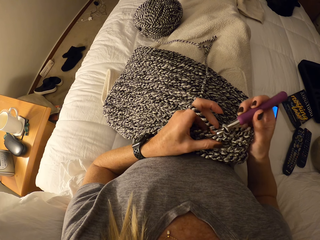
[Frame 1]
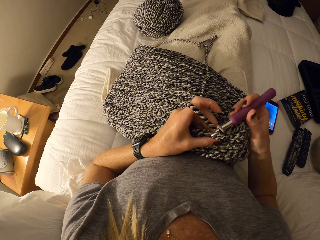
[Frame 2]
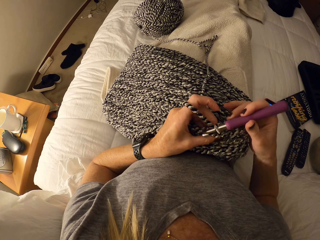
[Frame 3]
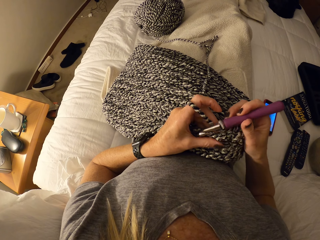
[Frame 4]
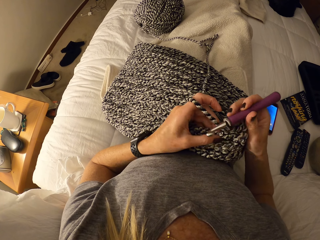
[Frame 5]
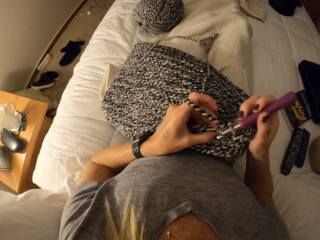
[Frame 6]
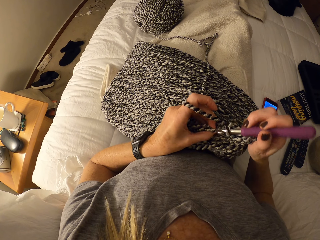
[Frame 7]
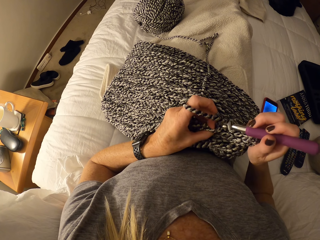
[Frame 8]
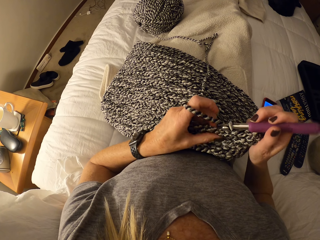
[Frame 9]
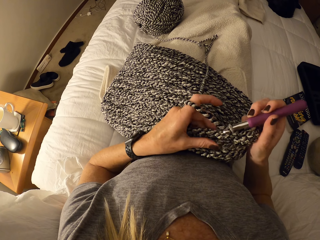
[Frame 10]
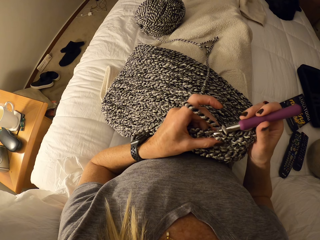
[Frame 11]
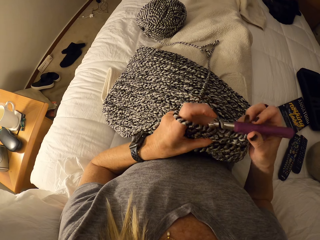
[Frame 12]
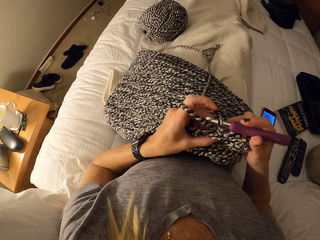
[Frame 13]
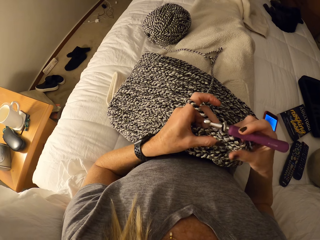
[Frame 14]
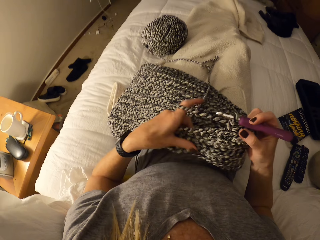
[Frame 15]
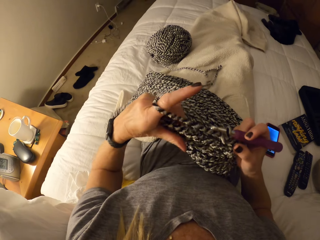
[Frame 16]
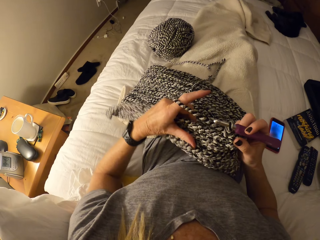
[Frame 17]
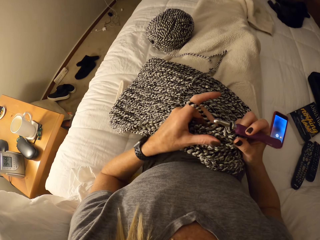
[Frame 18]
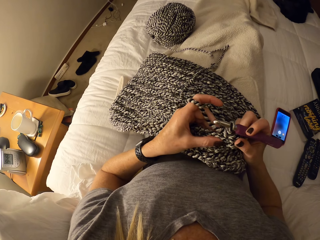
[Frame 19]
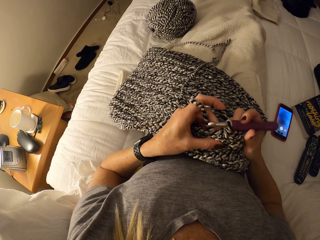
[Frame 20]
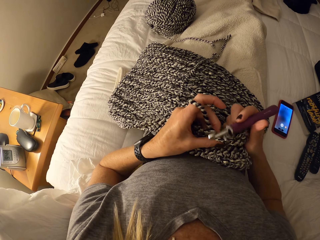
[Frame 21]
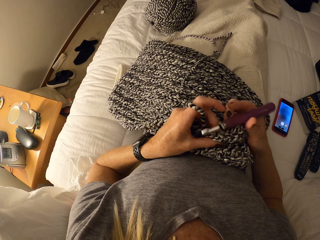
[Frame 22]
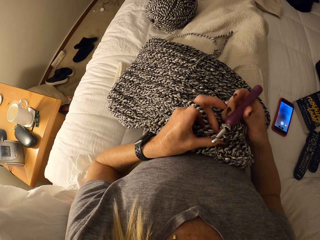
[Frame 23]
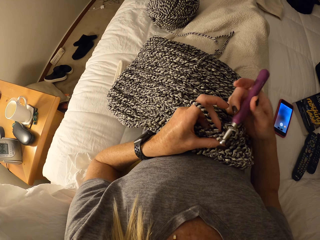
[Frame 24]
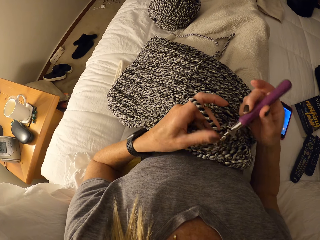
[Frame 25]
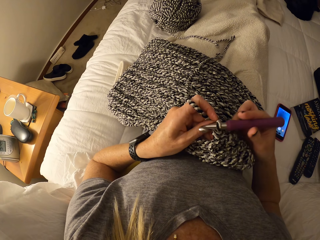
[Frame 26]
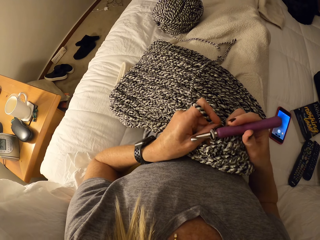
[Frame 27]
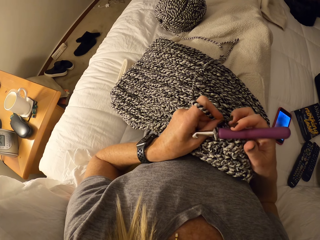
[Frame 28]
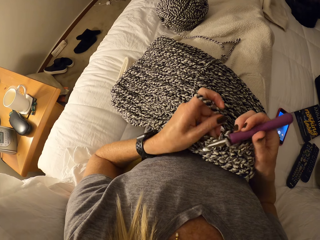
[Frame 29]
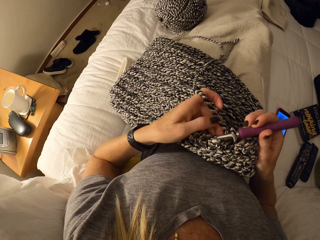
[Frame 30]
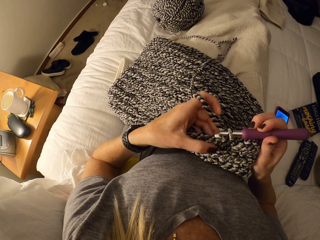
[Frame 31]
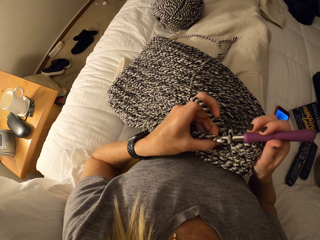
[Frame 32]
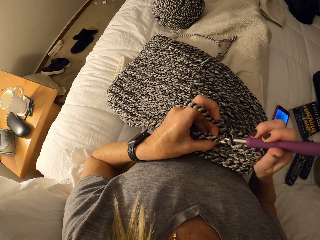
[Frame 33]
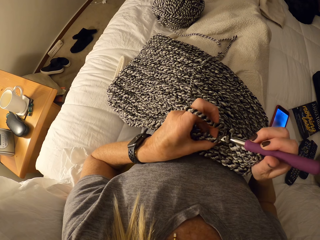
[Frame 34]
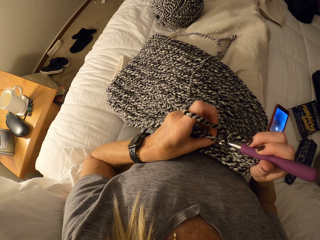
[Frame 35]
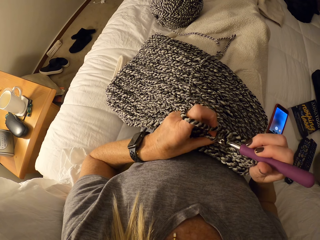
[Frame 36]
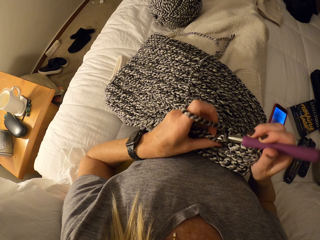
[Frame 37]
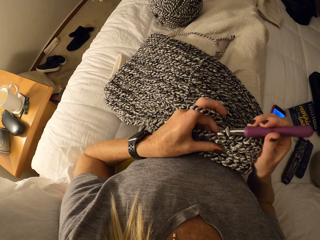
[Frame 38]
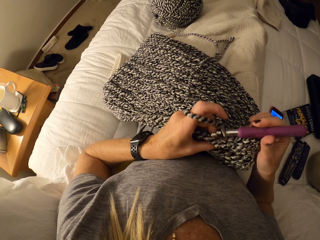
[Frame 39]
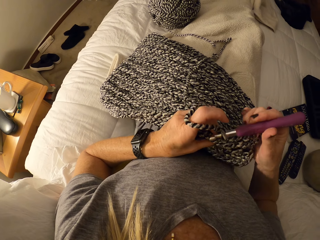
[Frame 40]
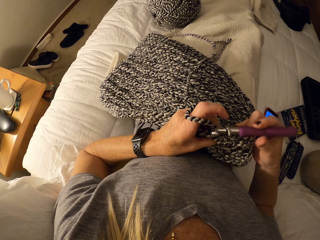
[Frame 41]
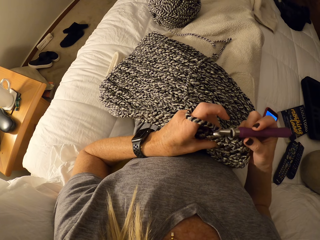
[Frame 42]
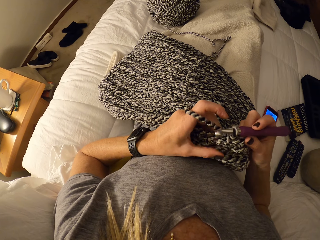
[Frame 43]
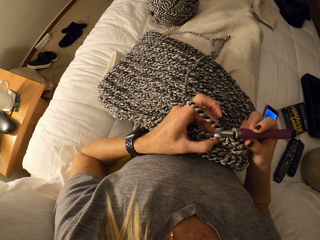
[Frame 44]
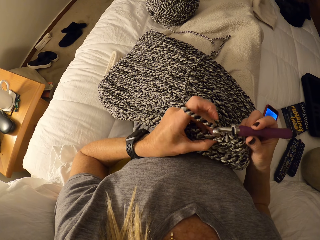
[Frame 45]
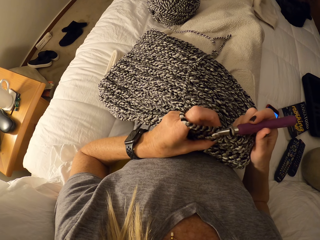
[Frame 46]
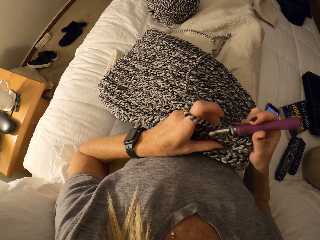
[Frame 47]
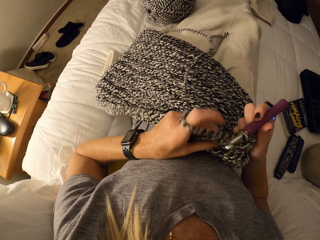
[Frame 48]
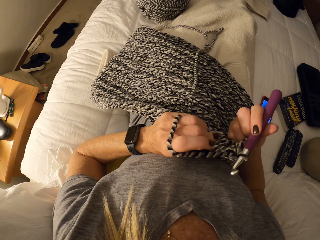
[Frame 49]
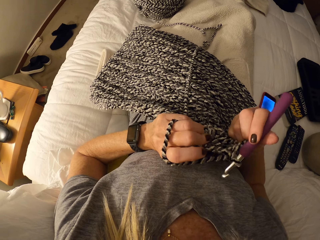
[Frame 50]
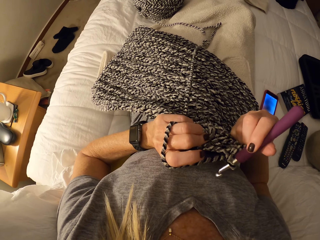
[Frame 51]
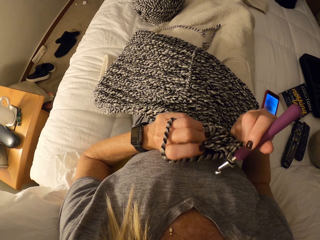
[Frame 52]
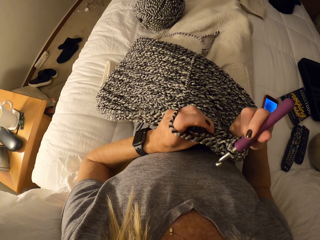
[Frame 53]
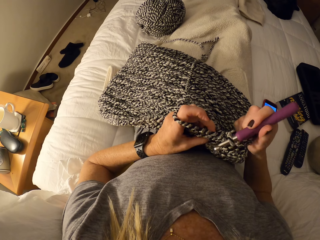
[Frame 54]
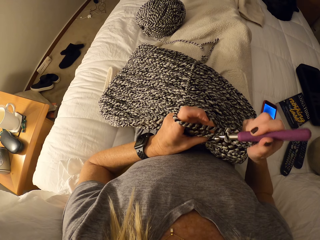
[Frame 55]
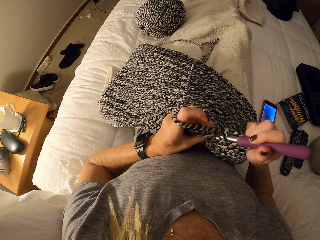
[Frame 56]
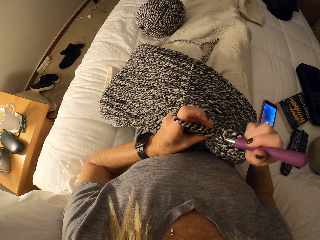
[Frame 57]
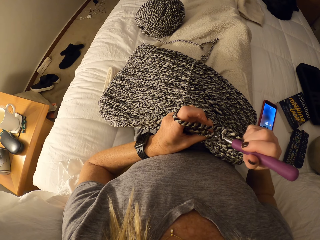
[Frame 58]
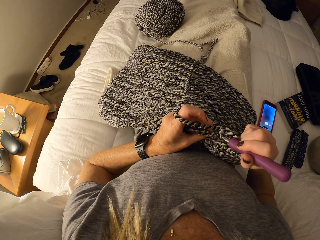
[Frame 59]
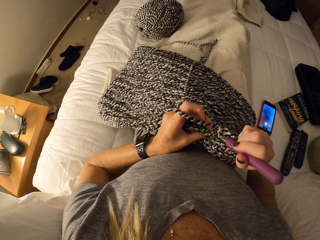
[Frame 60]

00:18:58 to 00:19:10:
The camera wearer adjusts the unfinished crochet pattern on her lap. She knits the fabric with a hooked needle. She crochets the unfinished crochet pattern with the crochet hook and the cotton yarn on the bed.

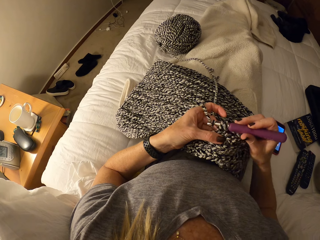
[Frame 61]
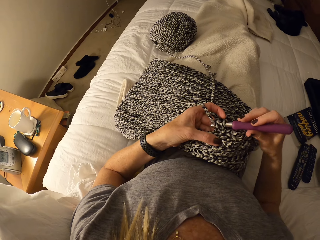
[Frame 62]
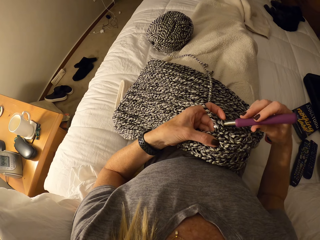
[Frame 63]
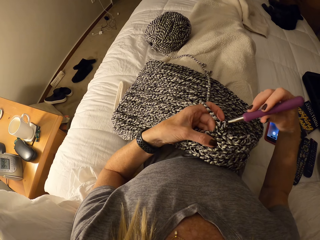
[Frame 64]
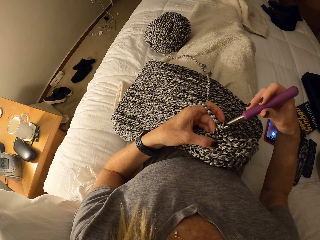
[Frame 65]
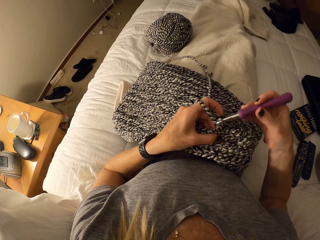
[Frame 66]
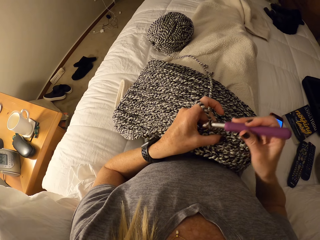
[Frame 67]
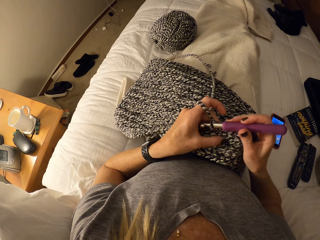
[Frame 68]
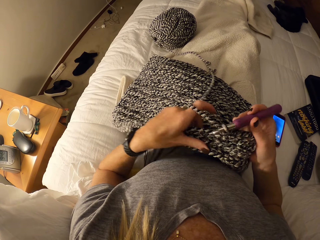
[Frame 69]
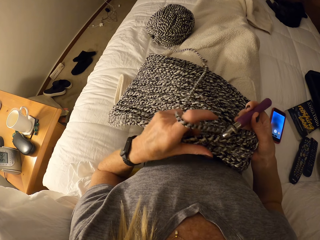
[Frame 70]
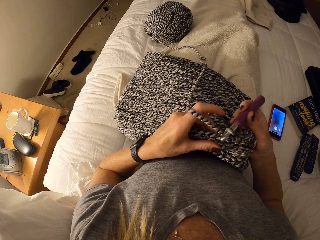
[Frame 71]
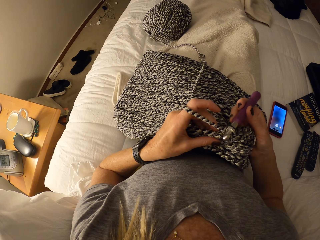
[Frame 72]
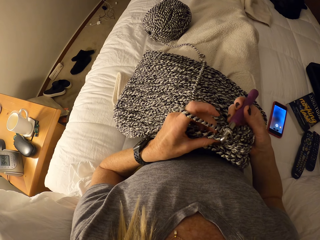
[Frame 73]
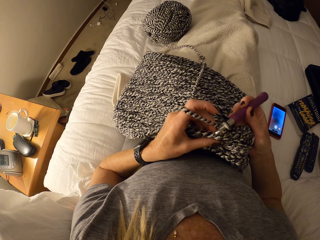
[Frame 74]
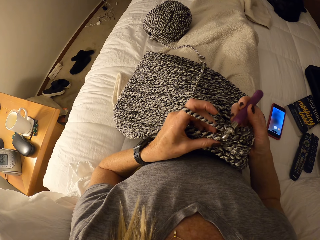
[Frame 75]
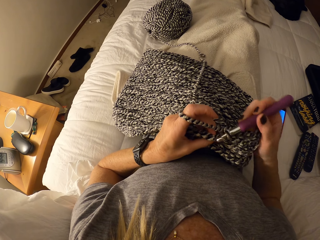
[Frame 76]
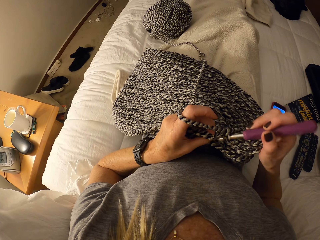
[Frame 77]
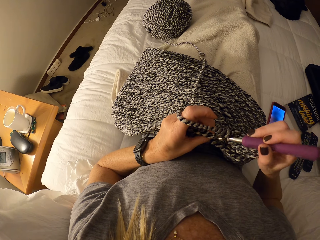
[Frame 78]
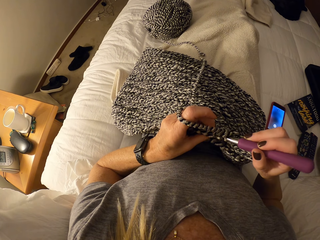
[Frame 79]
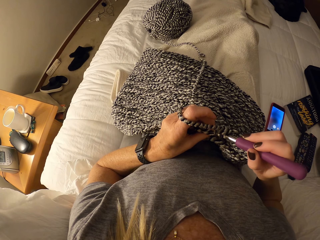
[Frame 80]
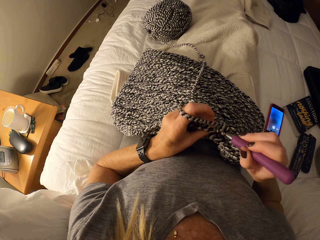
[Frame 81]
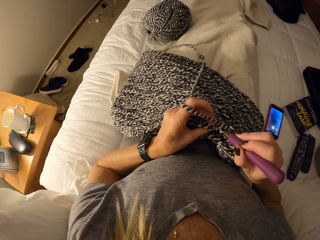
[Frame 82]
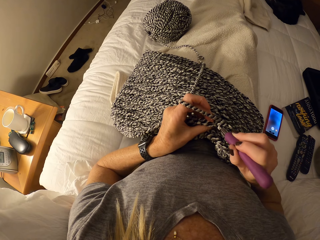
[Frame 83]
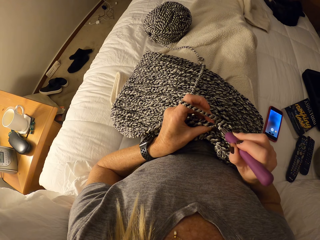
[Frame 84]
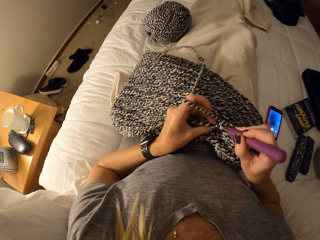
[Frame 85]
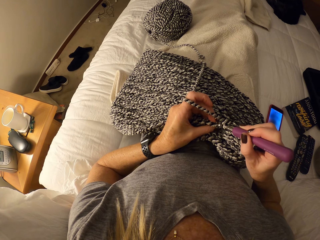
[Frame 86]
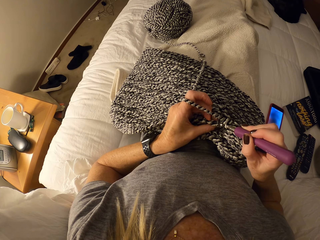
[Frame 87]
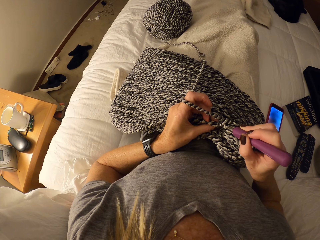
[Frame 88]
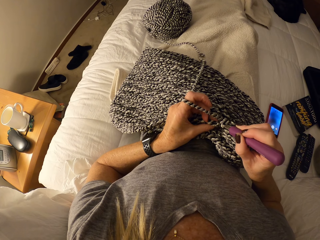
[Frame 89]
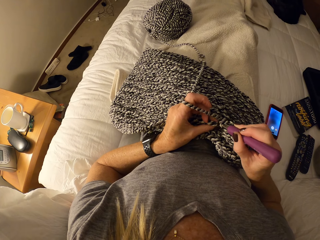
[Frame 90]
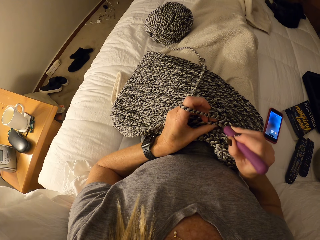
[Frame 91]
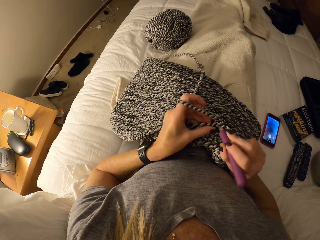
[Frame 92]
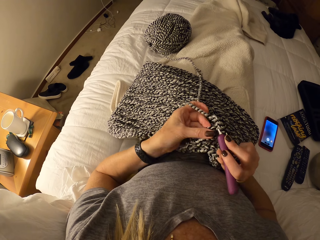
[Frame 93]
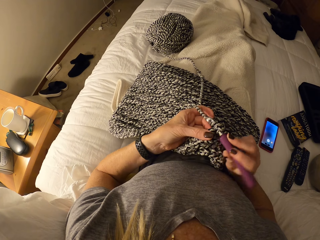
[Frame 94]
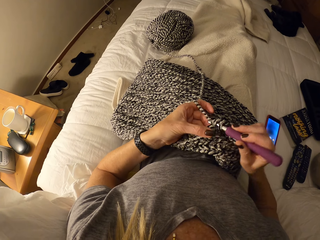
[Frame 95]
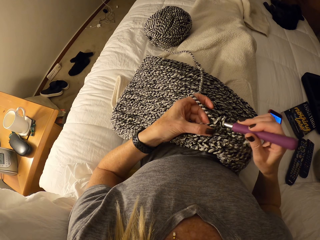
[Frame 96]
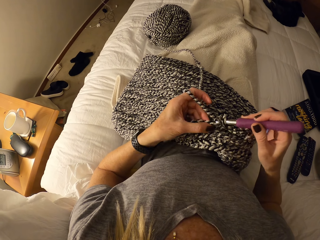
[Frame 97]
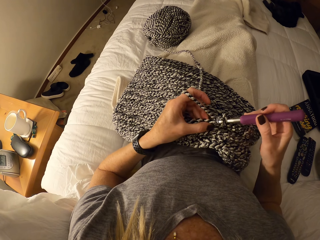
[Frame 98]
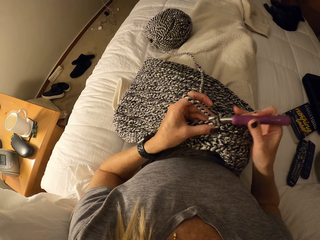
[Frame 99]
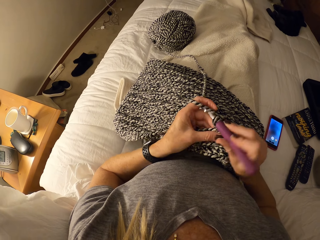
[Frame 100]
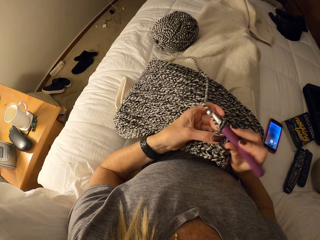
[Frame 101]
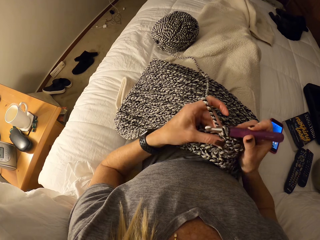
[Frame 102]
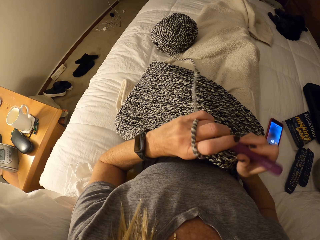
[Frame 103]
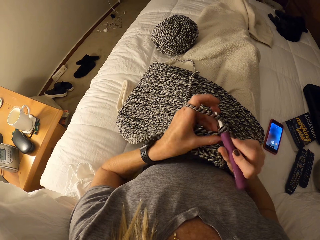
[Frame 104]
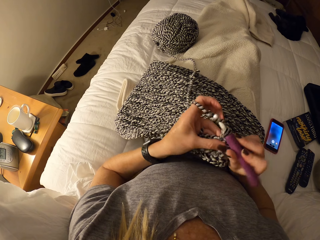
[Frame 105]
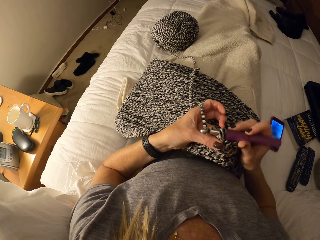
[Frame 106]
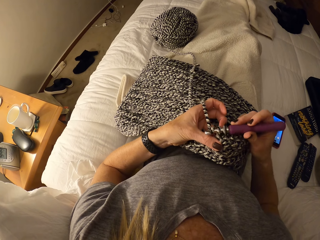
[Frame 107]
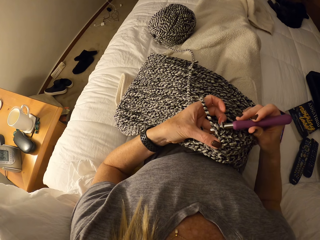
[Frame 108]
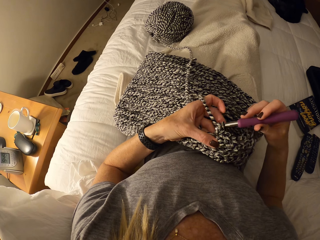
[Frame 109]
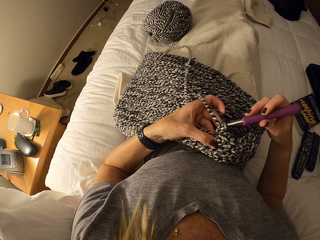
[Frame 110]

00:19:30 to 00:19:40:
The camera wearer adjusts the unfinished crochet pattern on her lap. She knits the fabric with a hooked needle. She crochets the unfinished crochet pattern with the crochet hook and the cotton yarn on the bed.
